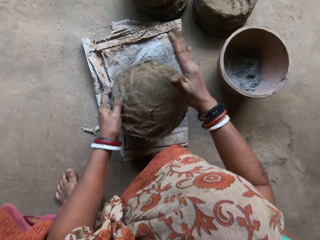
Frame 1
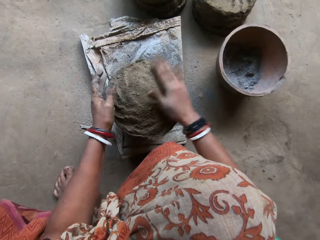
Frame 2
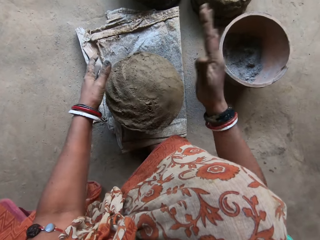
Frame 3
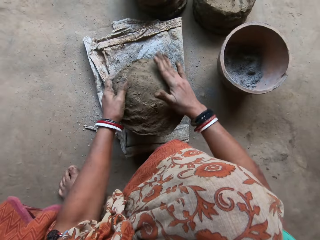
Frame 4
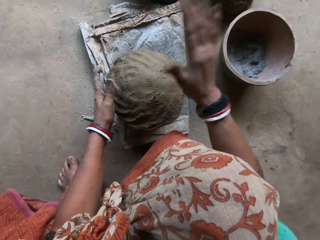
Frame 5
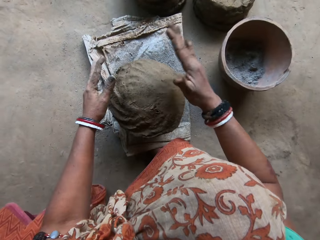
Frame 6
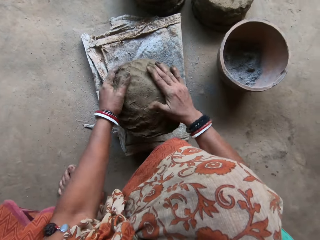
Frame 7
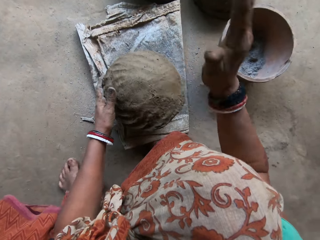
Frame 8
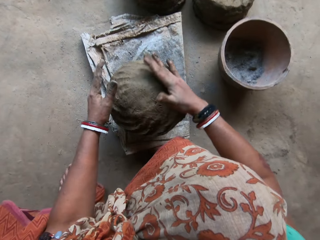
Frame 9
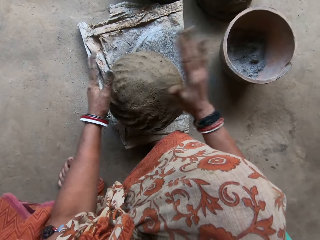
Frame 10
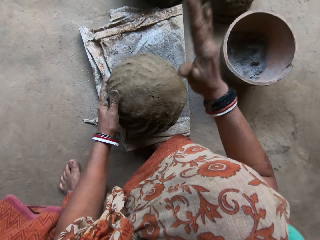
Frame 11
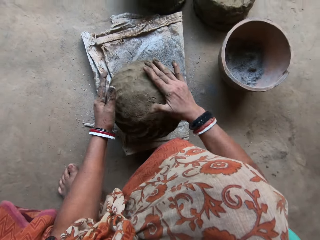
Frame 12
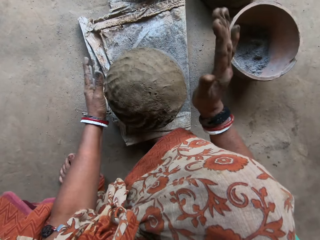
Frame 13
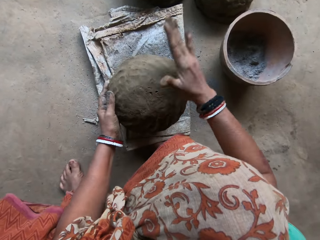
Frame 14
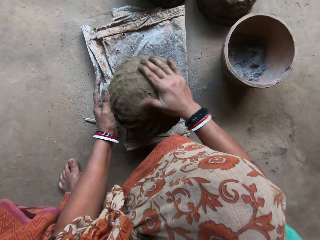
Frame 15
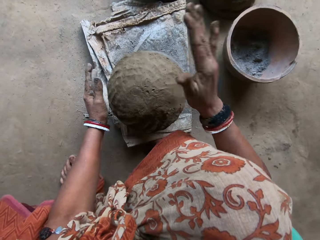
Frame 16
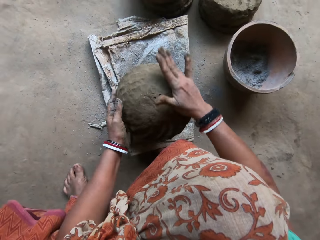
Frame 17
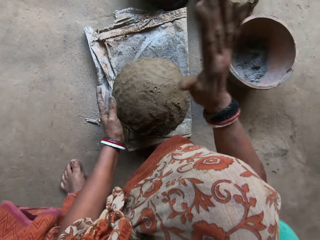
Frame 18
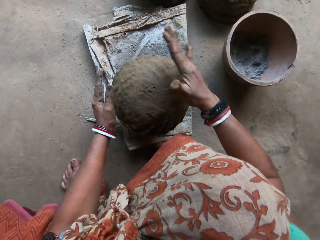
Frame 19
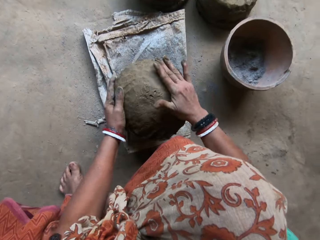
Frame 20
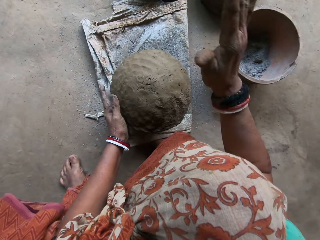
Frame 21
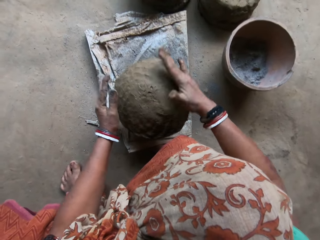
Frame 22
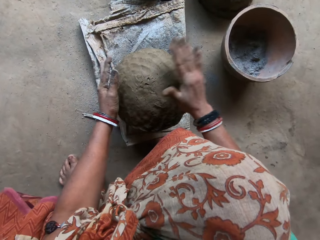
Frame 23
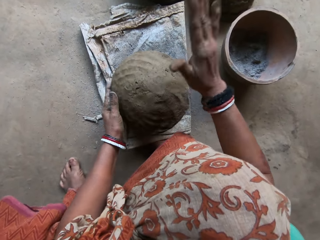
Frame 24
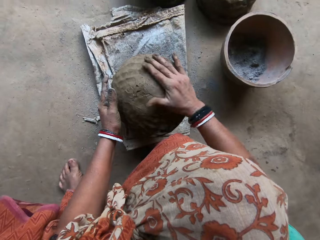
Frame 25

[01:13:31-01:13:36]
The camera wearer molds the clay on the clay pot with both hands.

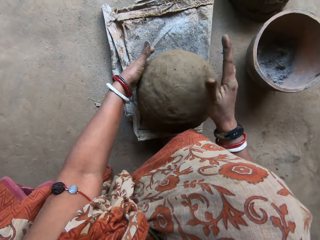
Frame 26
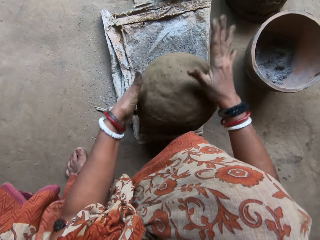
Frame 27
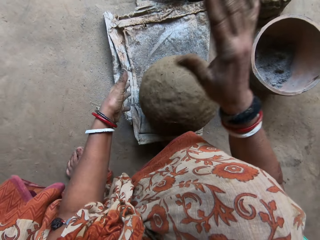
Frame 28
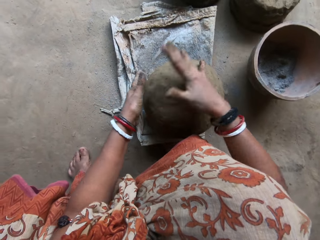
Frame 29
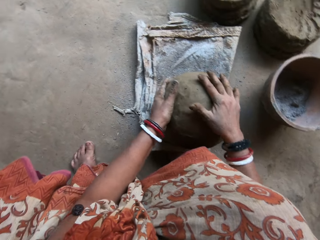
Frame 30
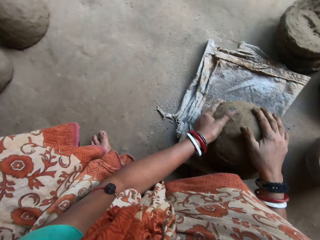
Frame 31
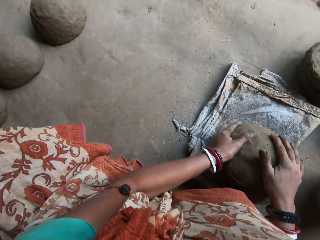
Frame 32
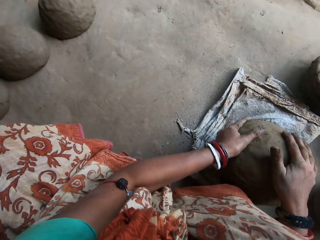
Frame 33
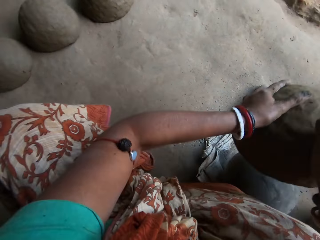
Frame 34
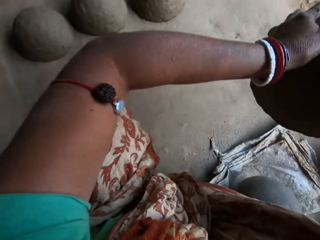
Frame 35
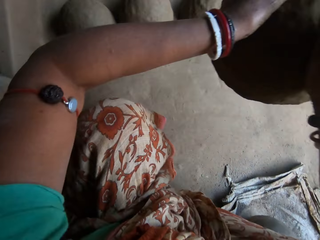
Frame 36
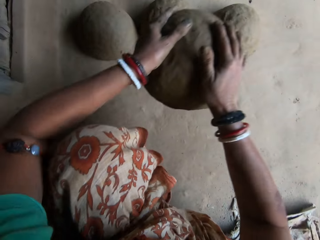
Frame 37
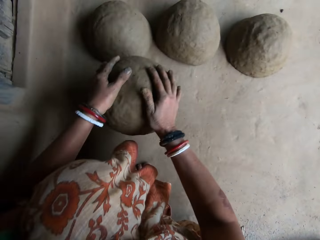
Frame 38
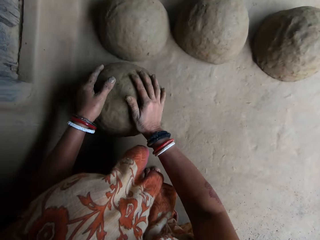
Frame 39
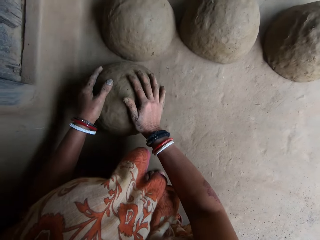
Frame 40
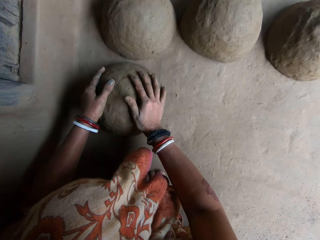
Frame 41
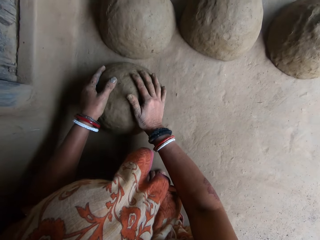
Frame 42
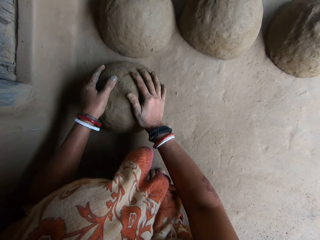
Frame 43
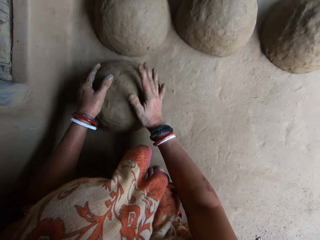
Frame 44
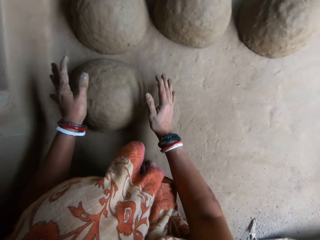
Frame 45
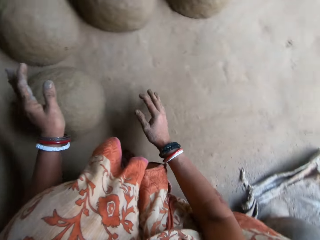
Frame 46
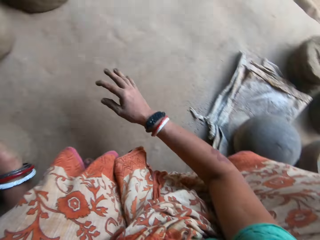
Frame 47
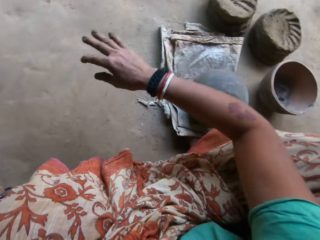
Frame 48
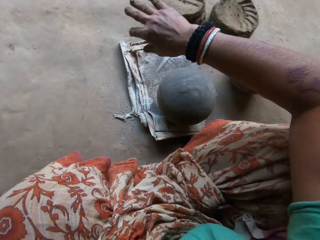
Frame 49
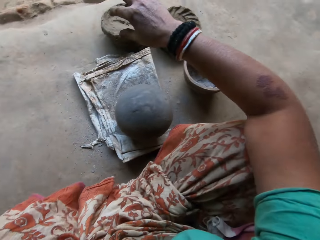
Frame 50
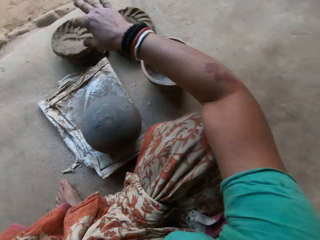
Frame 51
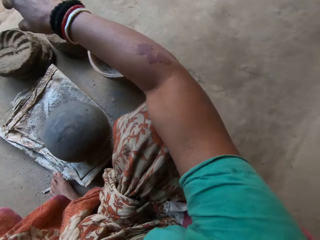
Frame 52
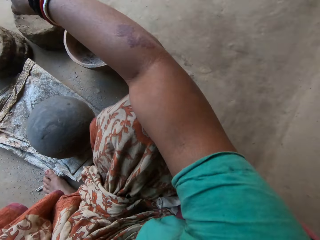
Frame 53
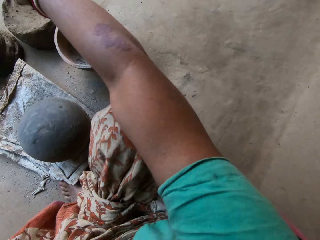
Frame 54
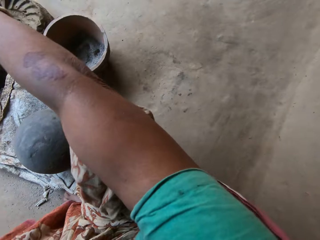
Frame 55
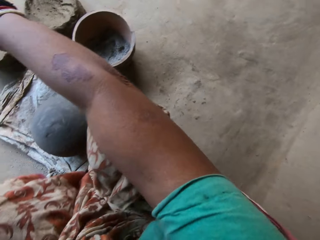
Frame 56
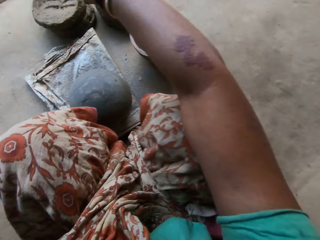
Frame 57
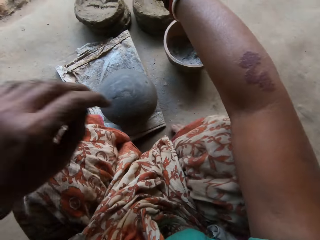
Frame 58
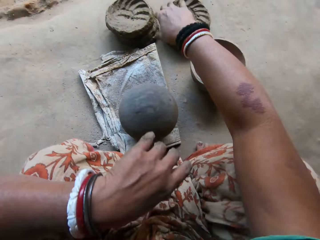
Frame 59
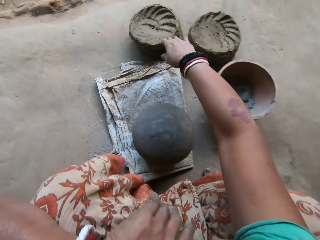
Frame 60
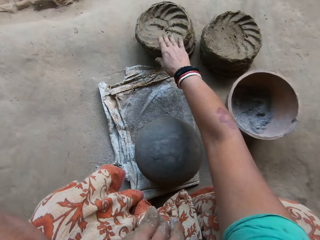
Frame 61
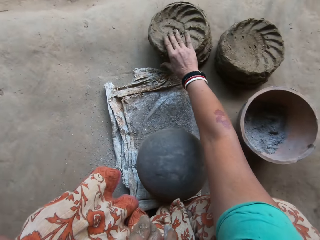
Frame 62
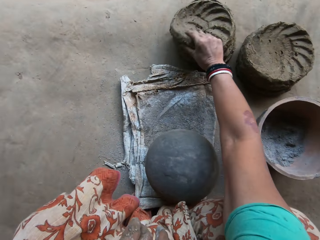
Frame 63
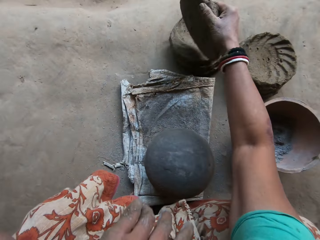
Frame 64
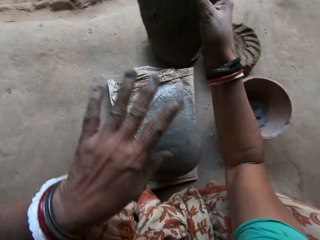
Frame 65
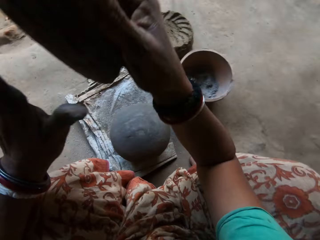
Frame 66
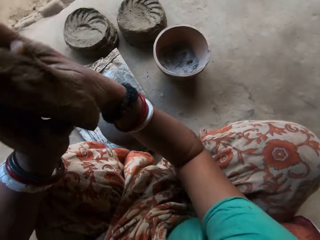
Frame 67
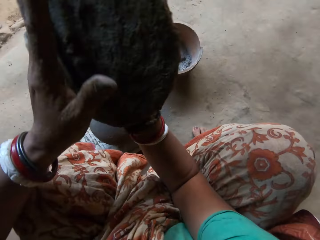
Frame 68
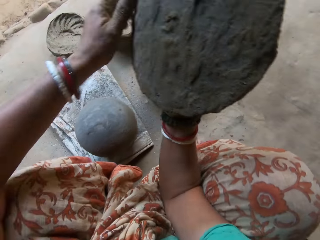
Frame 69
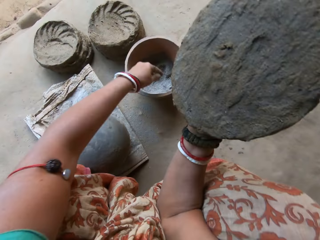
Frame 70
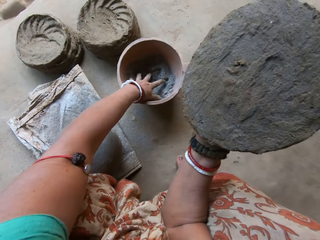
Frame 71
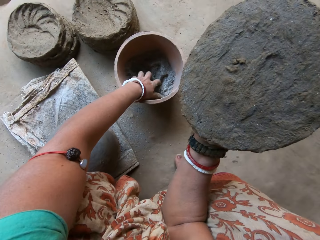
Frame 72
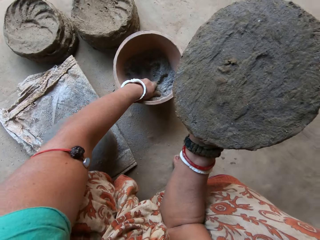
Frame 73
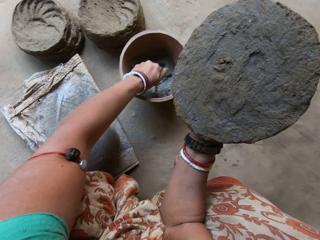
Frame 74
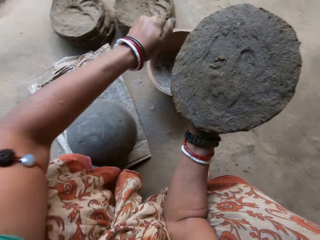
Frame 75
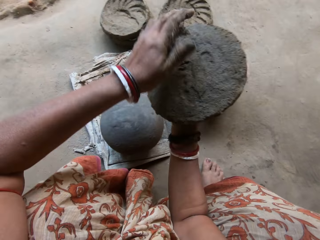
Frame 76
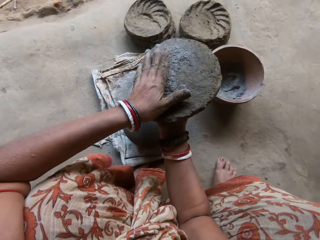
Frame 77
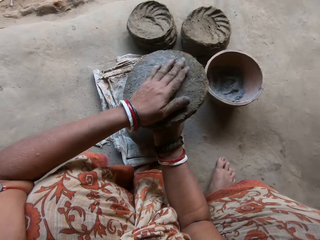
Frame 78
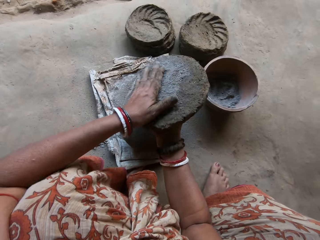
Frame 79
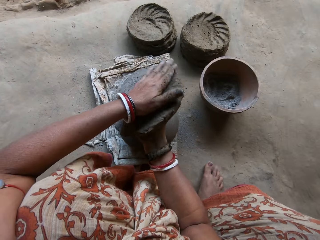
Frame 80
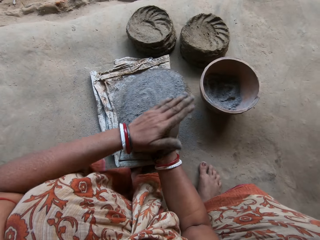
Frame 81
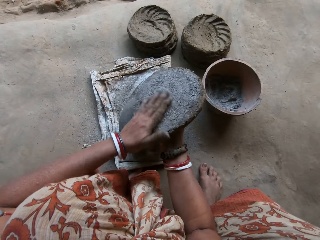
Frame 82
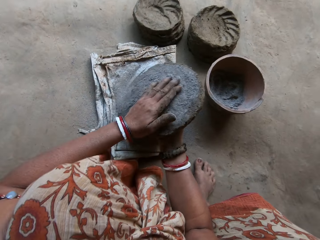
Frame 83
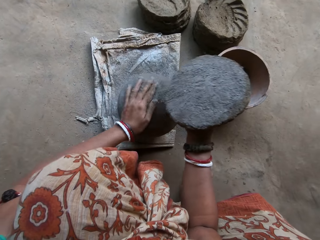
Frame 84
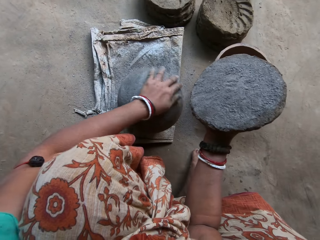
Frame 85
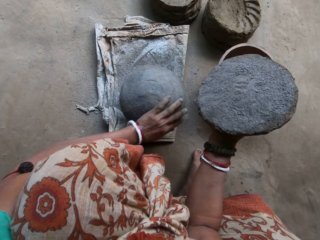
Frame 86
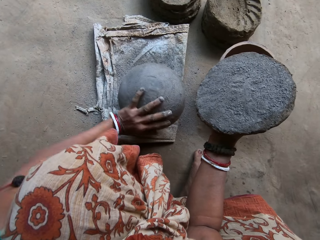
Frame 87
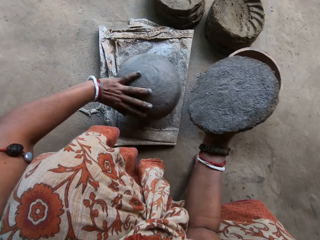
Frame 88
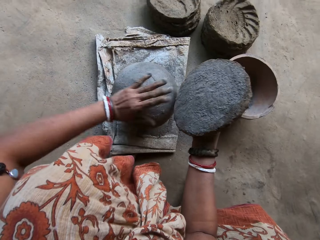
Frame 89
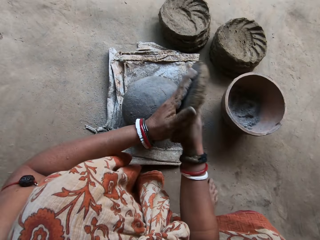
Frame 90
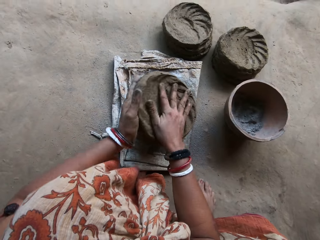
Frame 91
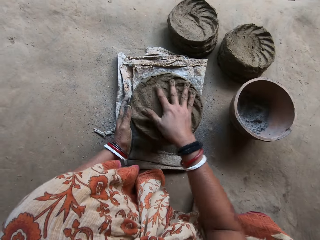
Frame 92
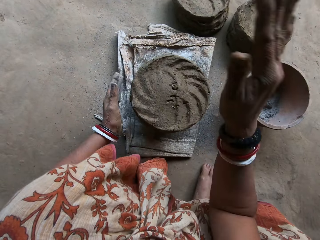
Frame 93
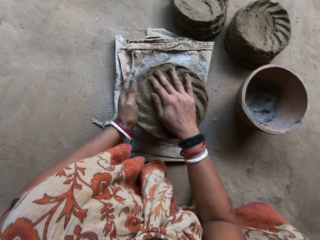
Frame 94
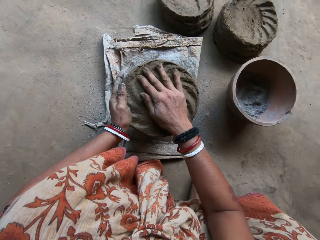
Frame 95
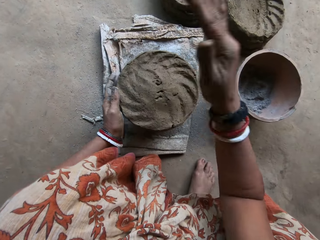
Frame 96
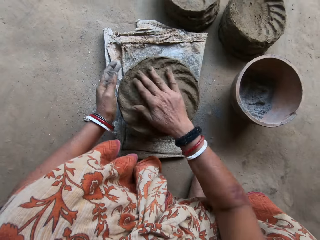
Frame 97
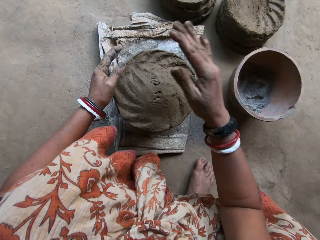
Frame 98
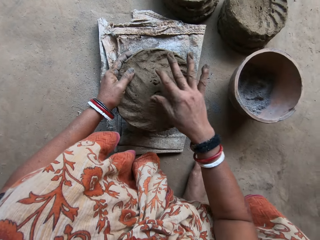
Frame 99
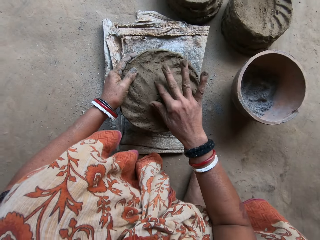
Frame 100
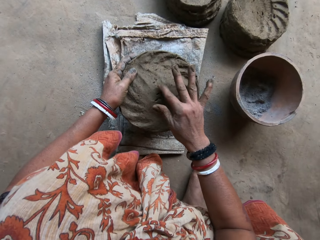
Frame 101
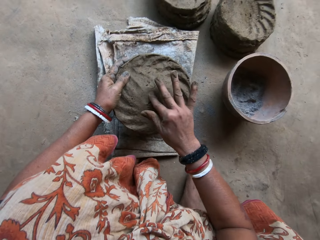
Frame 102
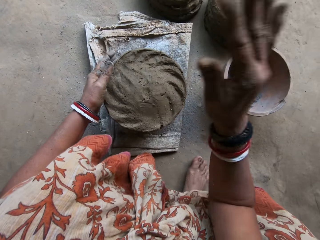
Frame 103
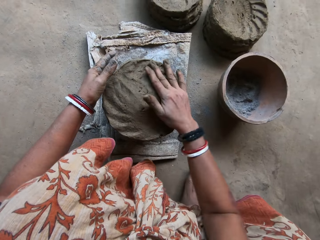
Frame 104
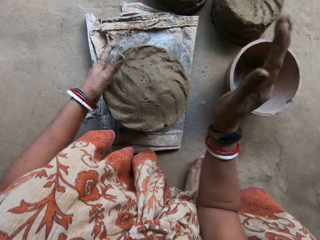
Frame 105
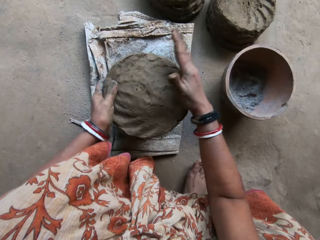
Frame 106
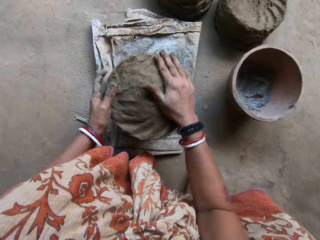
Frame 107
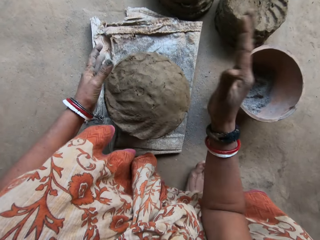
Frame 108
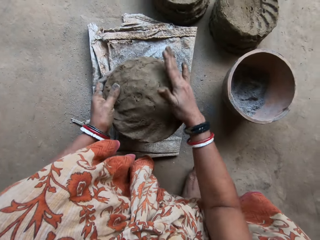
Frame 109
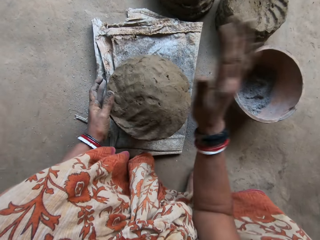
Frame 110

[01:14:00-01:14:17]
The camera wearer moves the clay on the clay pot near the clay pot on the ground with both hands. She puts the clay ceramic on the floor. She picks up a clay on a stack of clay with her right hand. She sets the clay on her right hand with her left hand. She picks ashes from a bucket on the floor. She rubs the ashes in her left hand on the clay in her right hand. She rubs her left hand on the clay pot on the sack on the floor. She places the clay in her right hand on the clay pot with both hands. She molds the clay on the clay pot with both hands.
